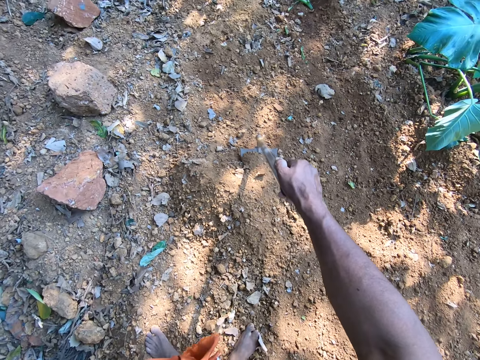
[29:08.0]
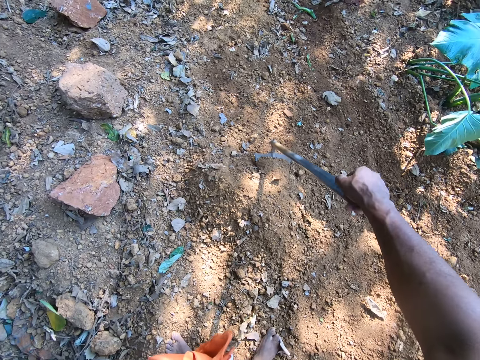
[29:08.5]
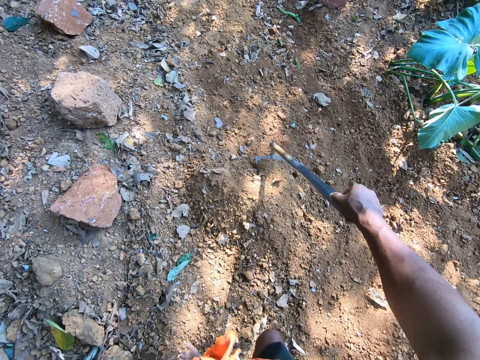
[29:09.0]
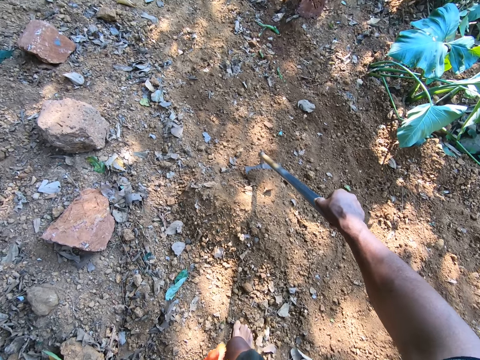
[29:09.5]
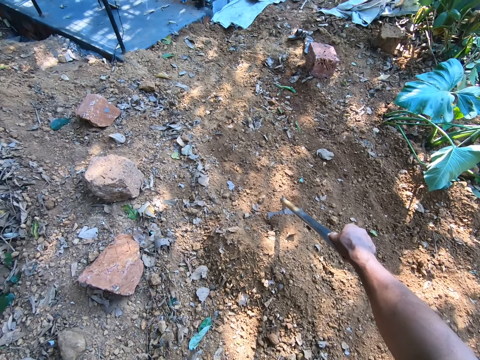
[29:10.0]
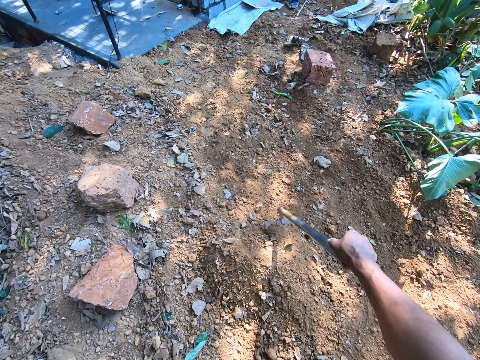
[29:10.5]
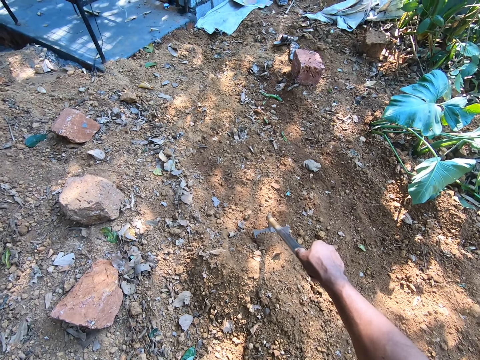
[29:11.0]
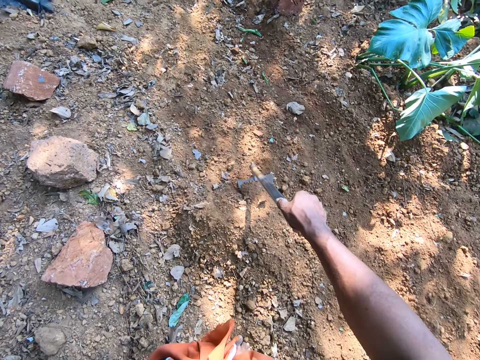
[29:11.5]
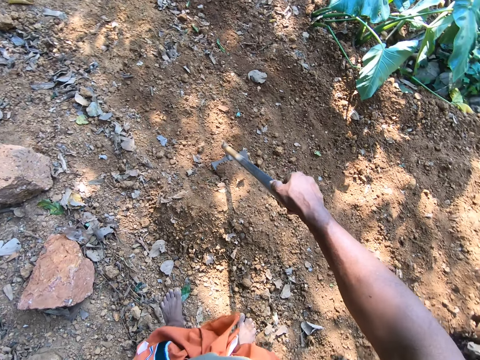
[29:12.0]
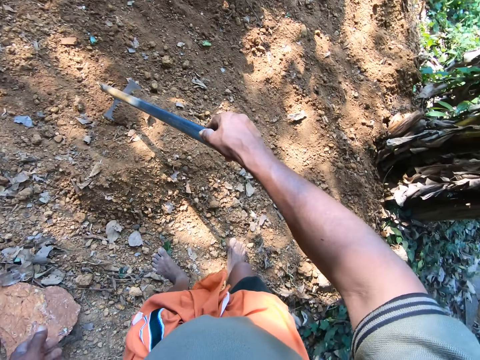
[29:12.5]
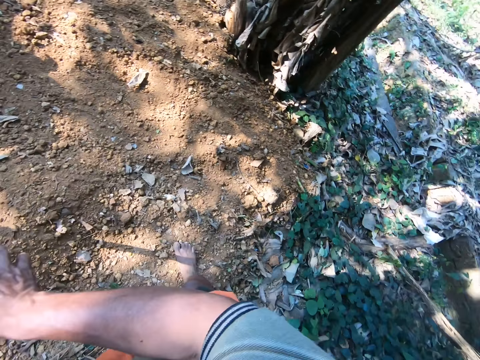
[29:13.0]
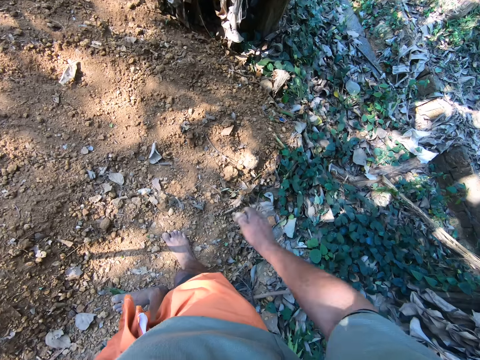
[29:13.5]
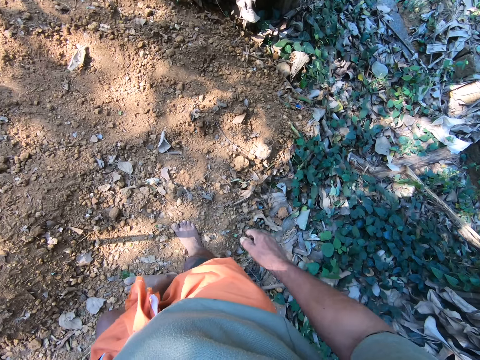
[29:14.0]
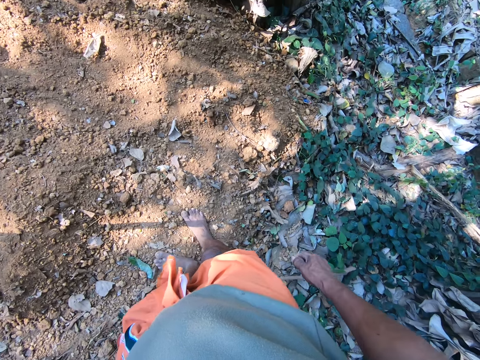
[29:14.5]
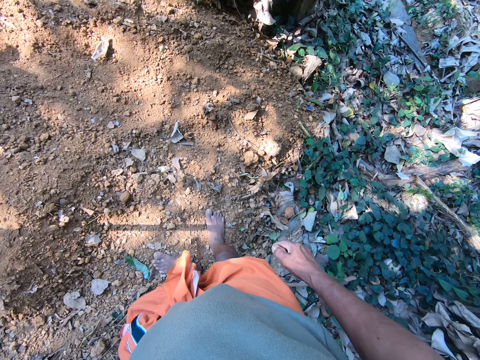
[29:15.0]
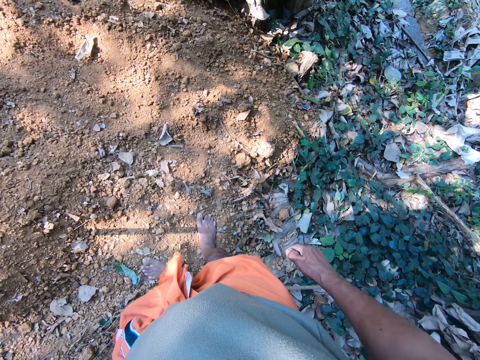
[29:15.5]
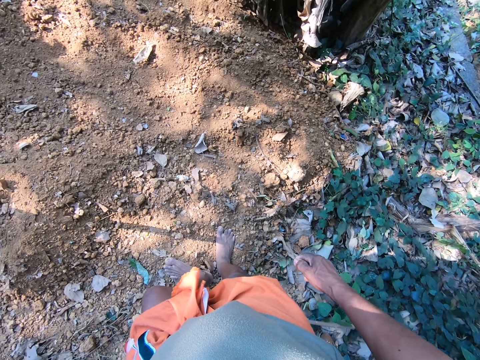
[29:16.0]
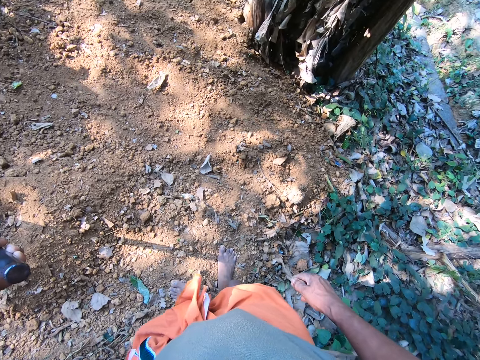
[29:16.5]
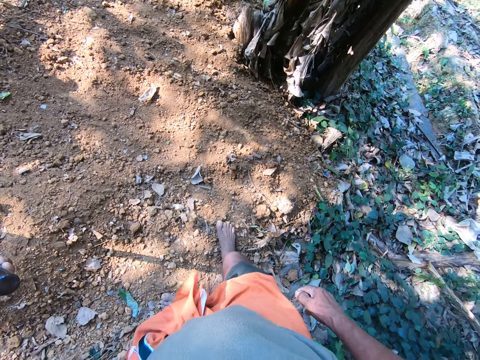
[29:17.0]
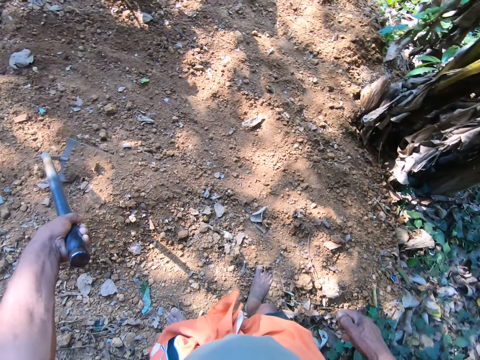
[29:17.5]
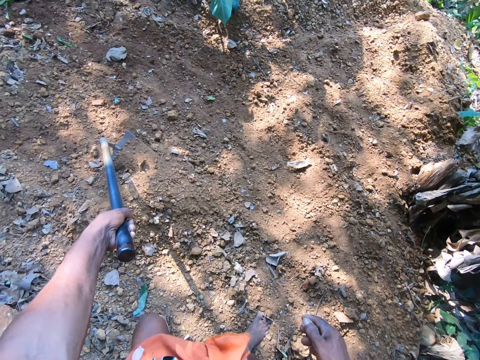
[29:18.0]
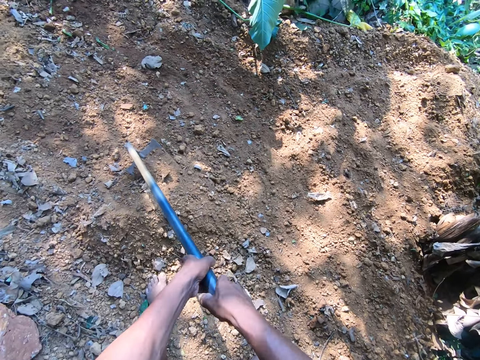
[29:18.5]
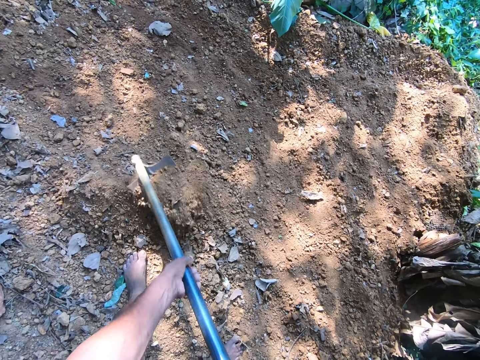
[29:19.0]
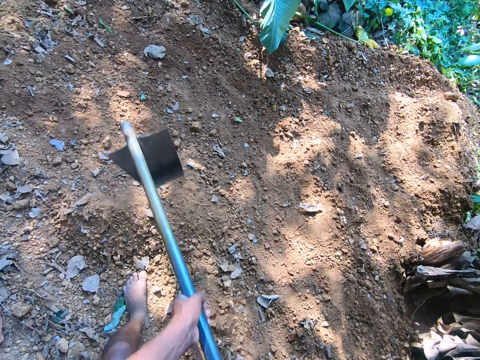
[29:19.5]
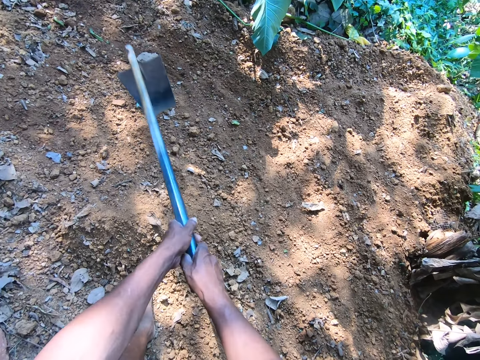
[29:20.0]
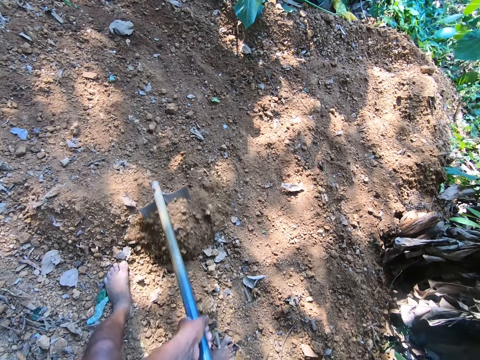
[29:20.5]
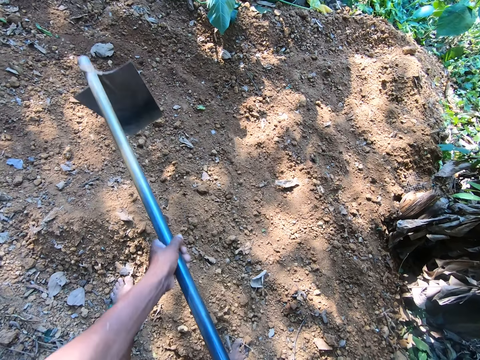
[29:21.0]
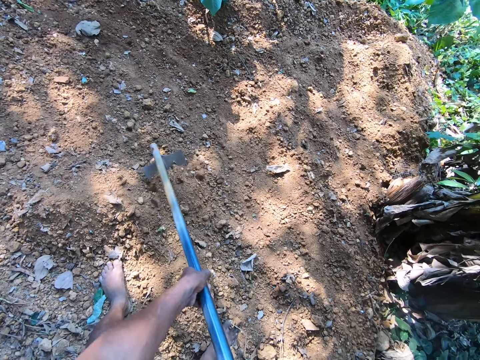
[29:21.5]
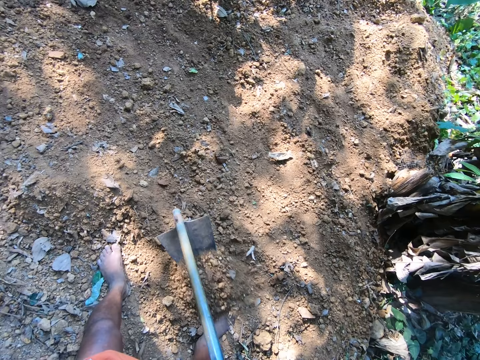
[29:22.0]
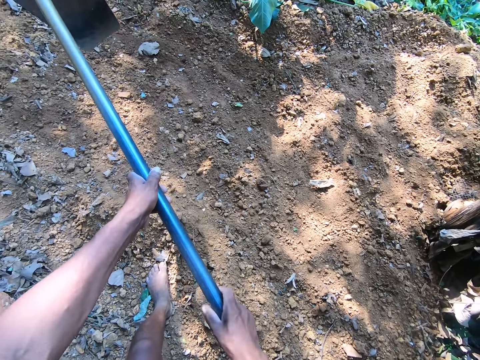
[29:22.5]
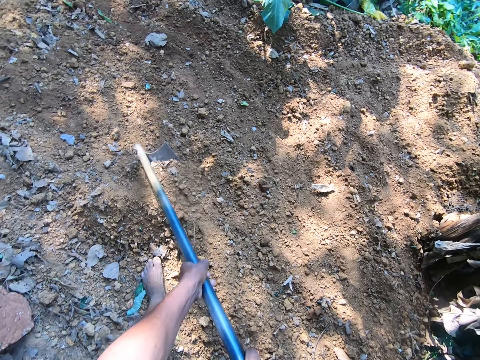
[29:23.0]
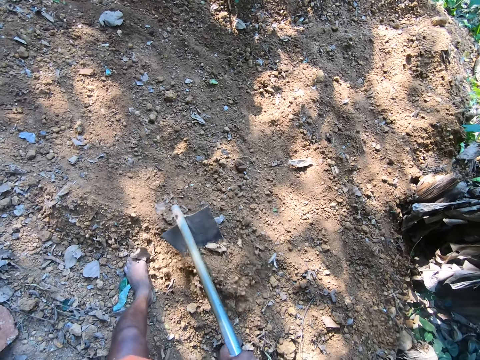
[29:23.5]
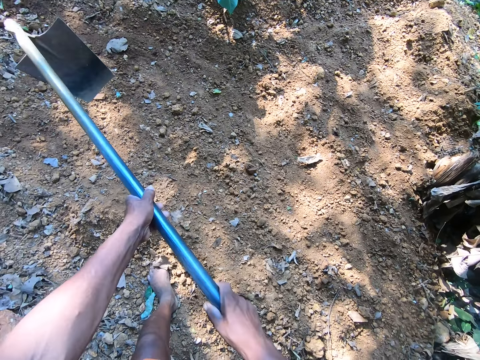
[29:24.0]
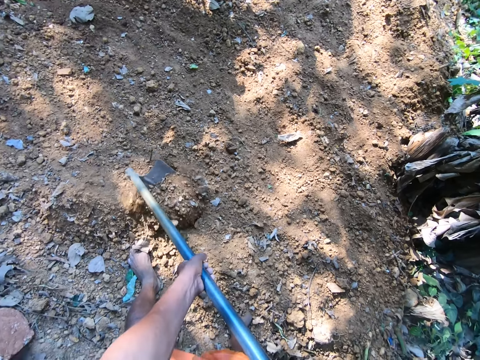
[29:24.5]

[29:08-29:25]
The camera wearer passes the hoe to his left hand. He stares at the ground. He holds the hoe with the right hand. He gathers sand on the ground with the hoe in both hands. He digs the soil using the hoe.

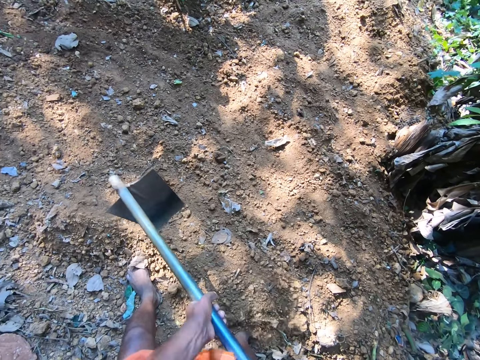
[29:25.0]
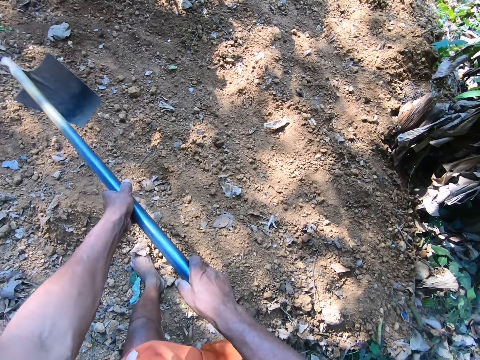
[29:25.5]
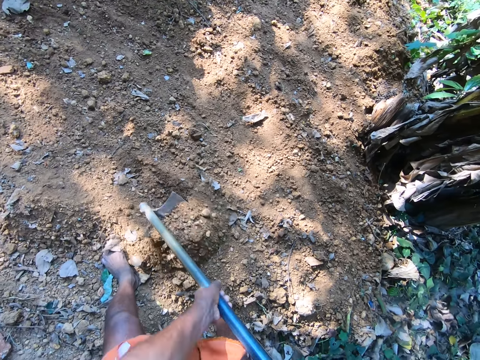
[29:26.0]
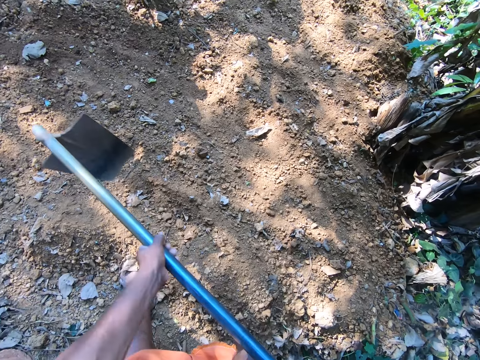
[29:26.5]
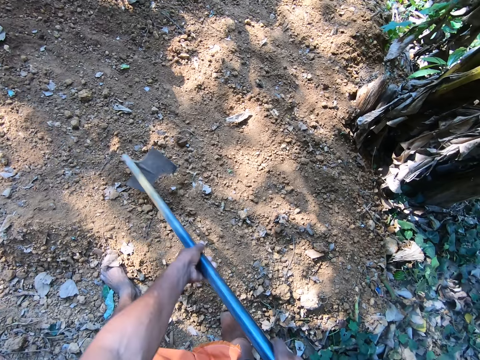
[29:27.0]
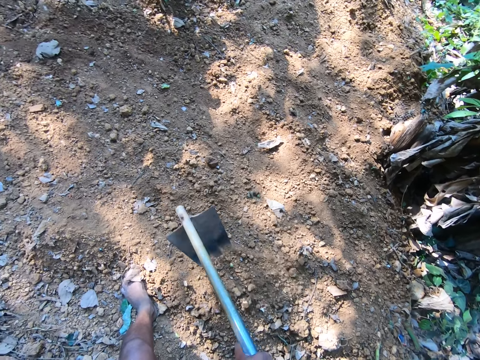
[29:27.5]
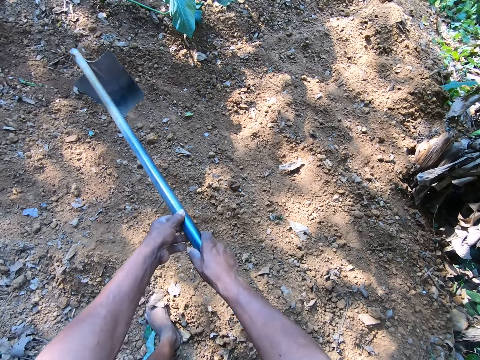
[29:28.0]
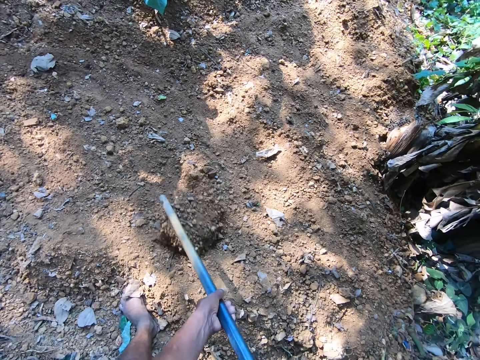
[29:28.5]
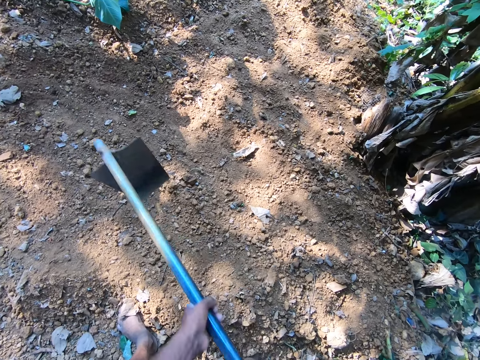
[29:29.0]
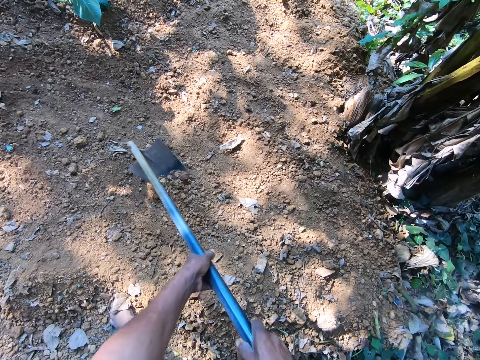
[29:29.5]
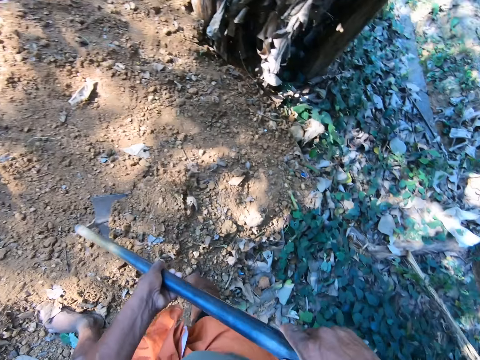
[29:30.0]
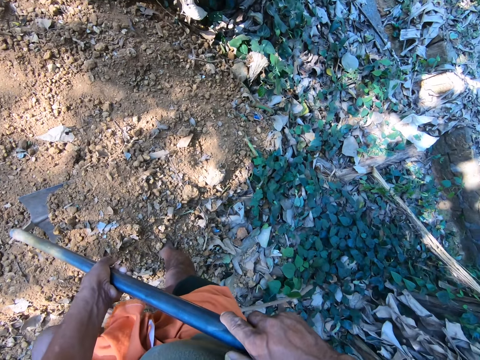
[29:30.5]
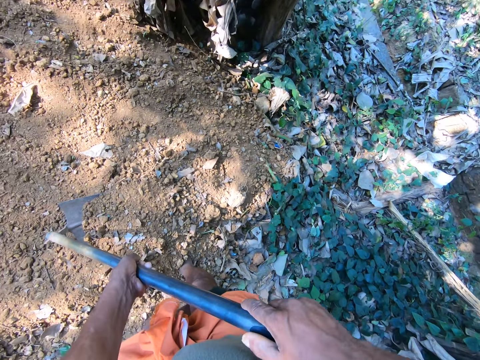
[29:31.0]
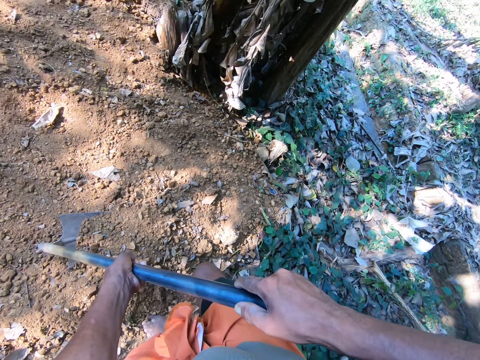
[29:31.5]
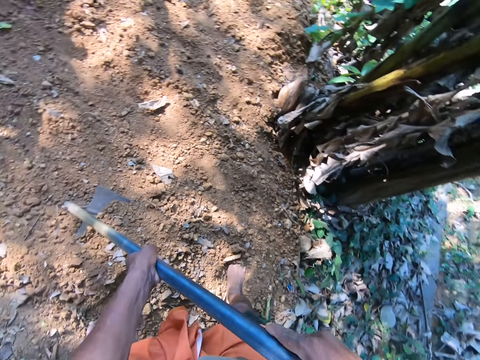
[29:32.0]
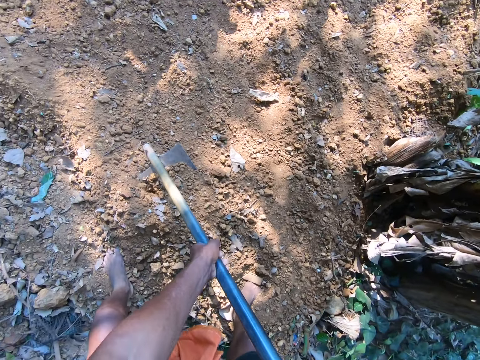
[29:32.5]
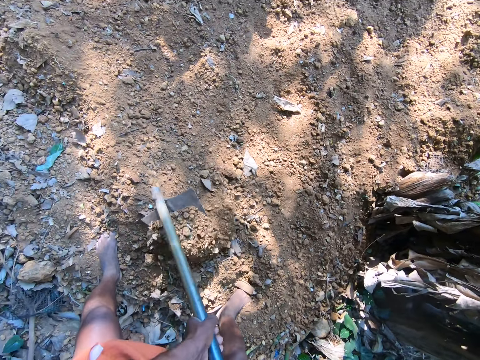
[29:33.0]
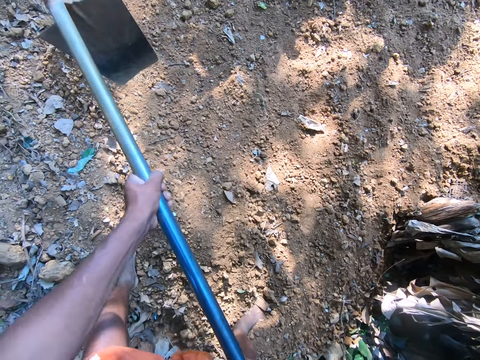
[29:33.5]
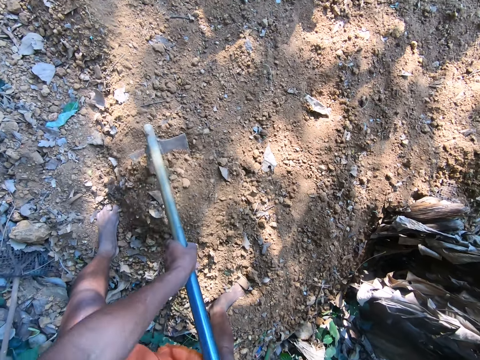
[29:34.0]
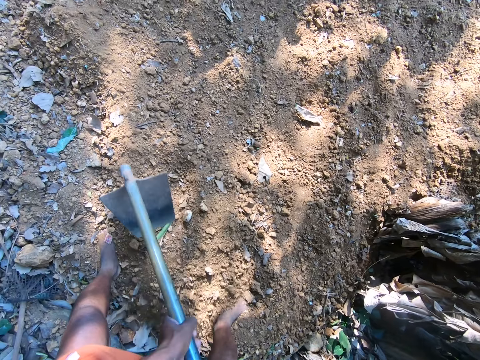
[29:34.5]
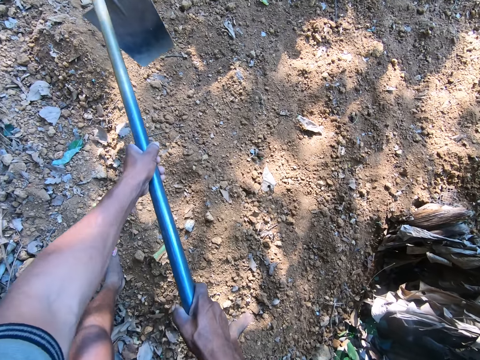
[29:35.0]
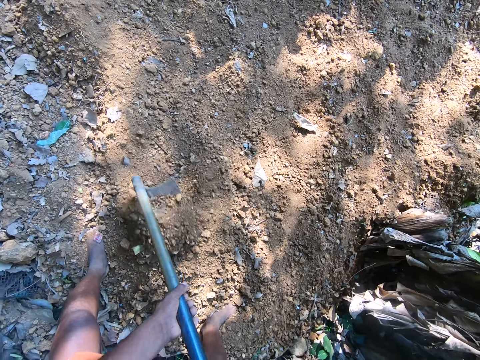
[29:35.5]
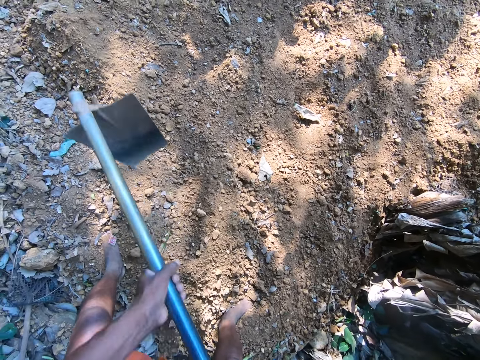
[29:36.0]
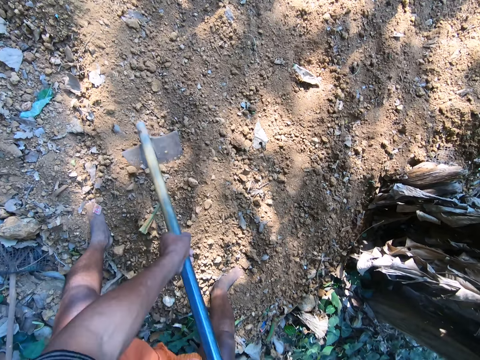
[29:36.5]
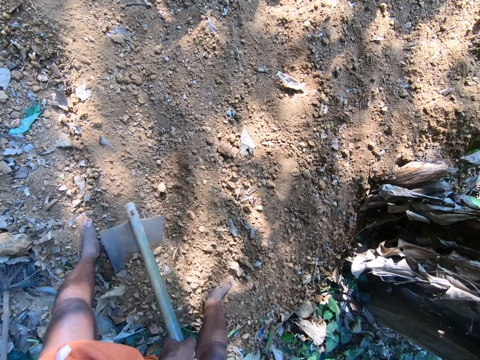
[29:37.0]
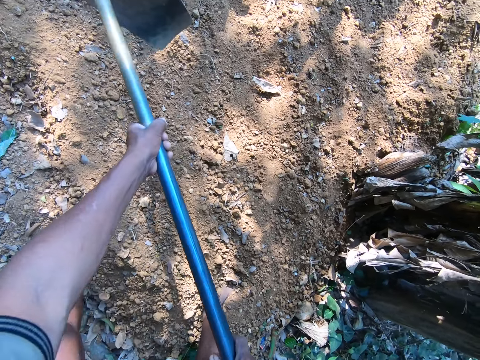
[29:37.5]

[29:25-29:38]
The camera wearer stares at the ground. They dig the soil using a hoe.
